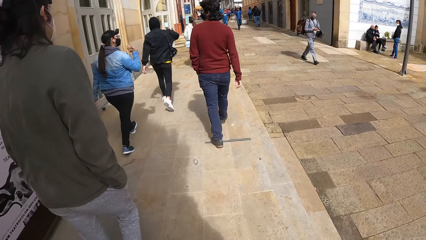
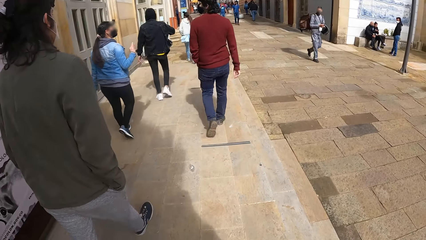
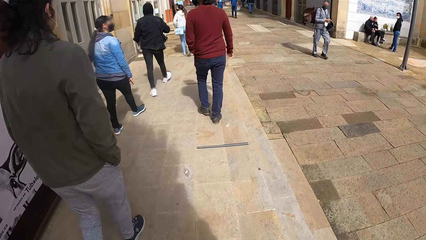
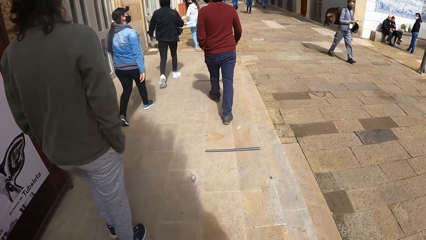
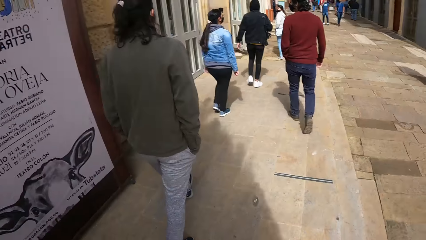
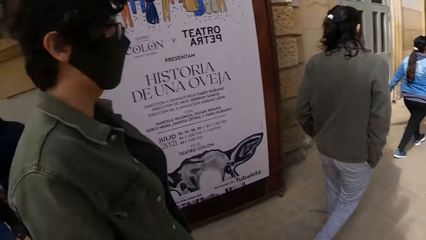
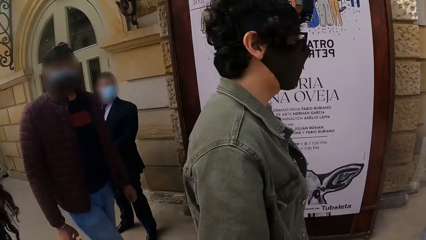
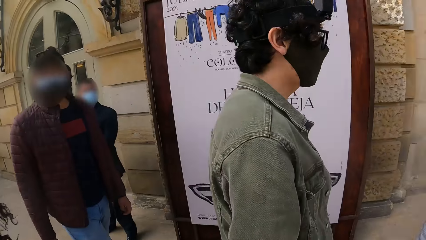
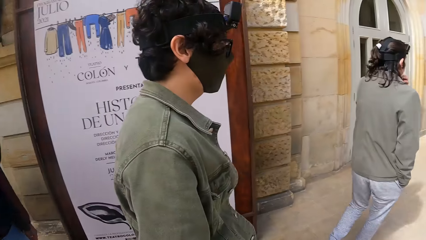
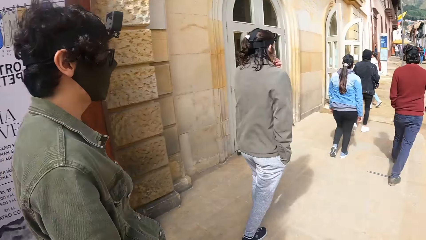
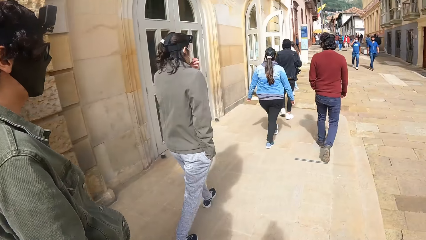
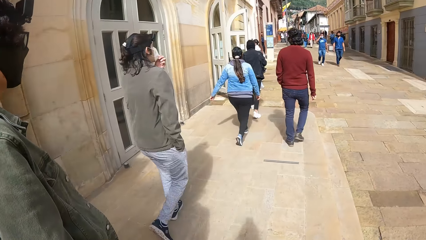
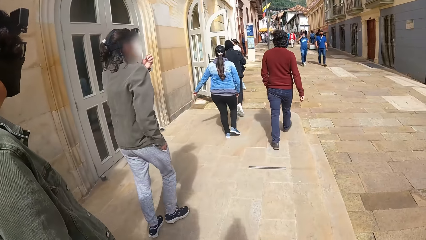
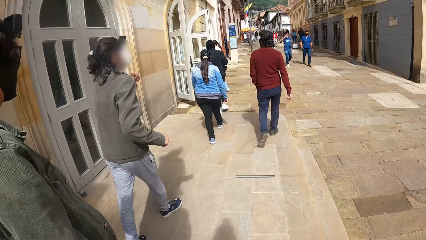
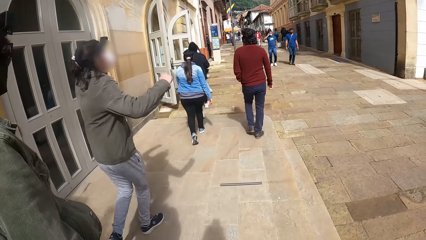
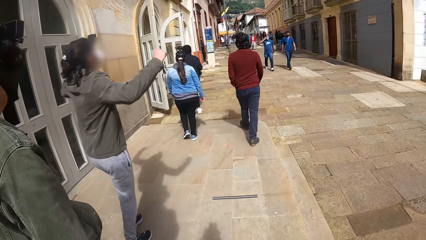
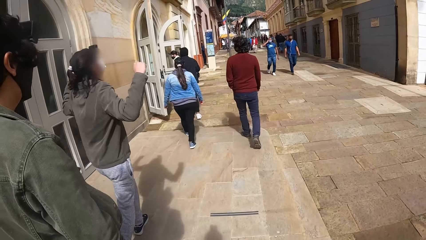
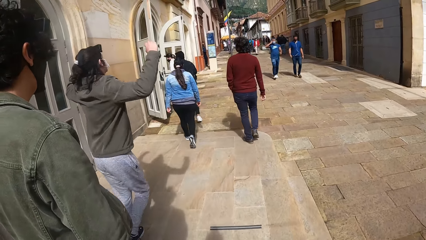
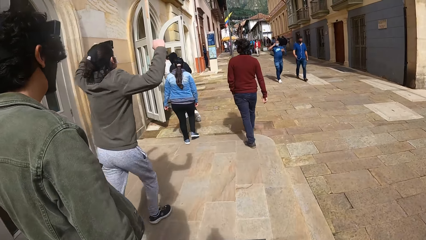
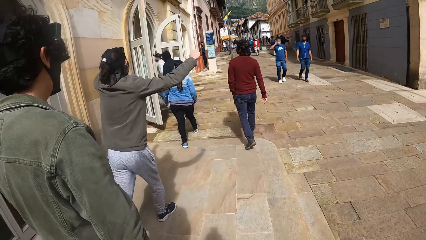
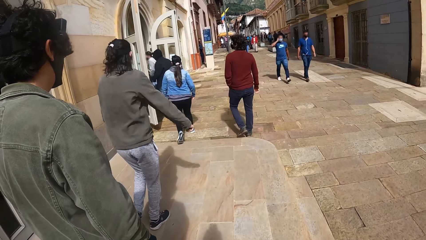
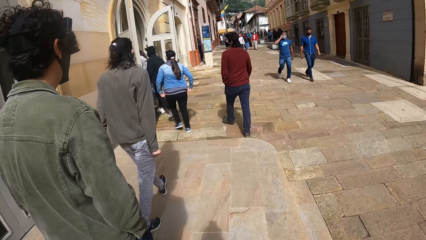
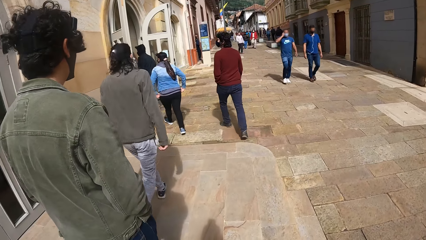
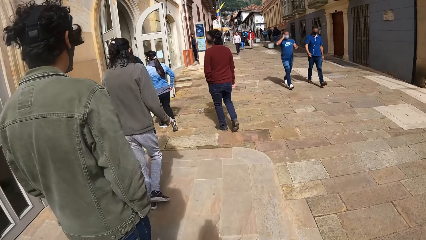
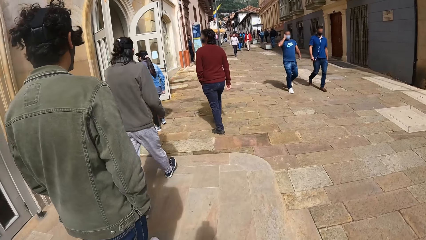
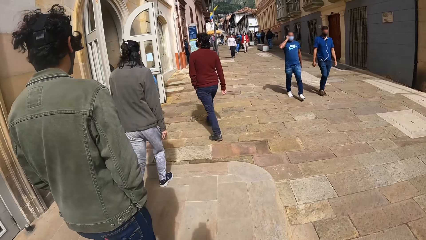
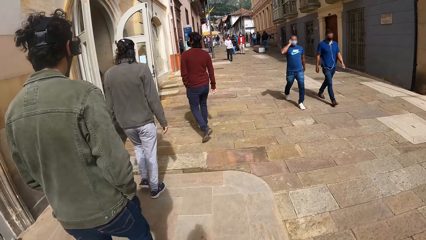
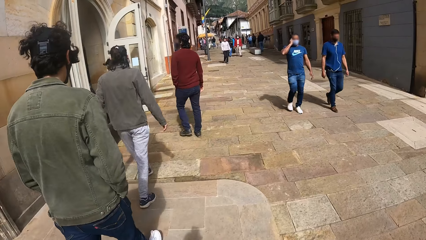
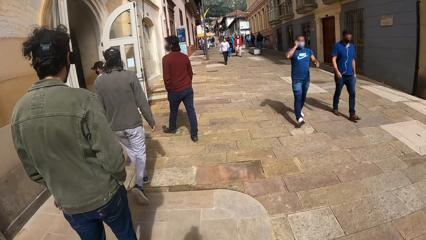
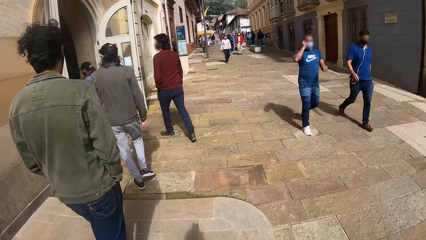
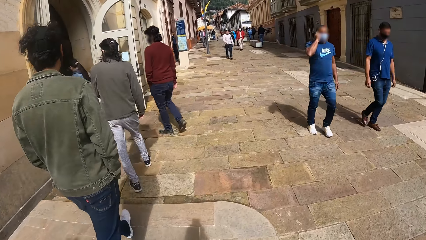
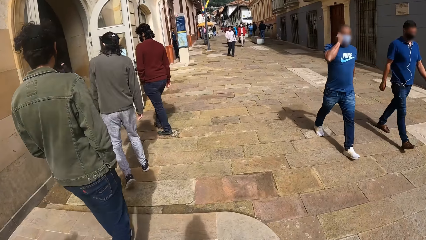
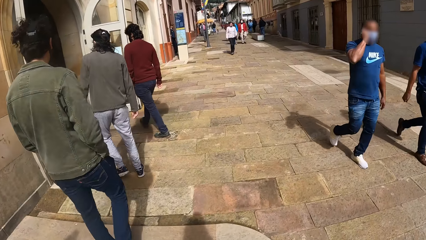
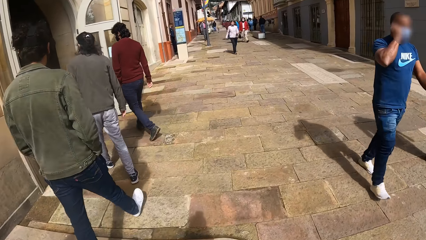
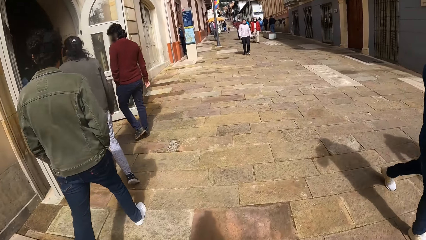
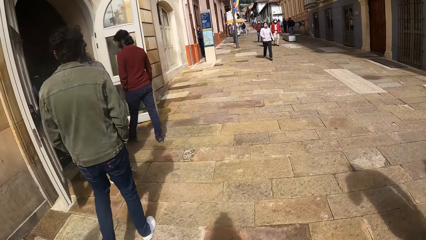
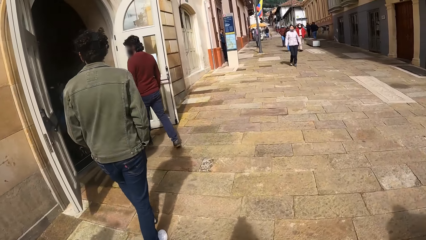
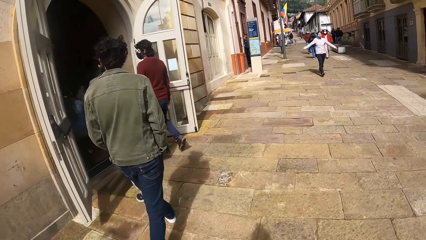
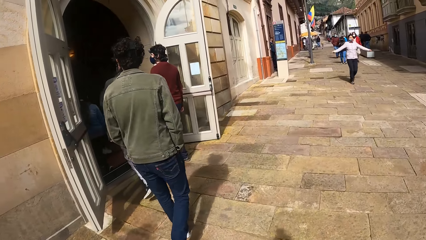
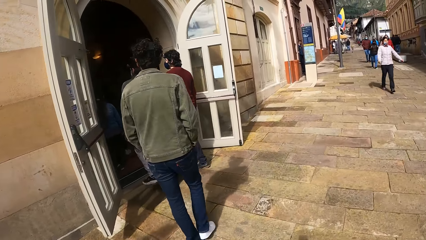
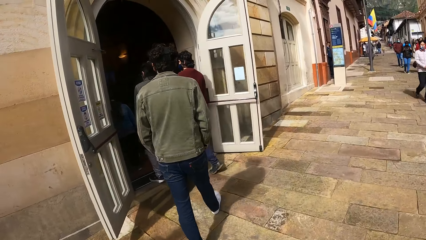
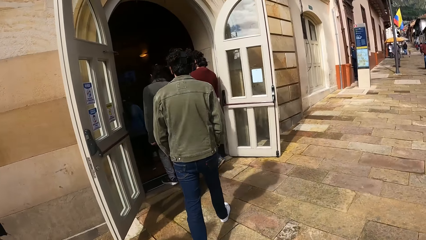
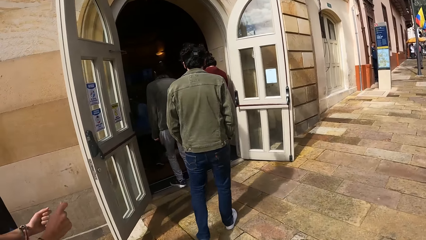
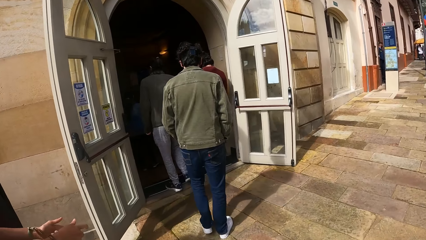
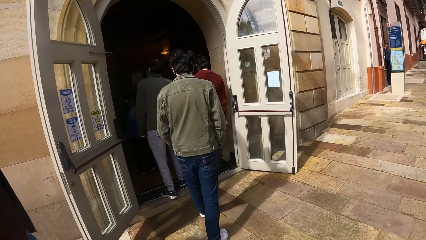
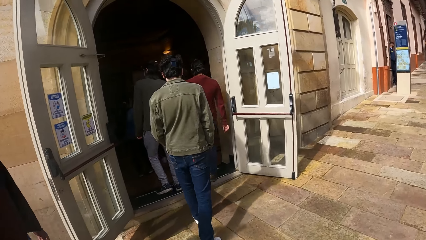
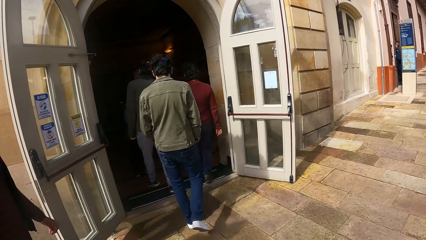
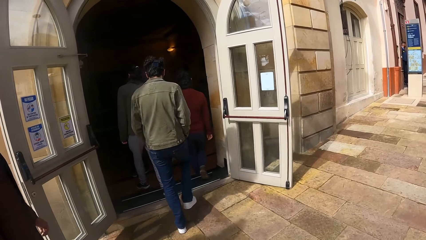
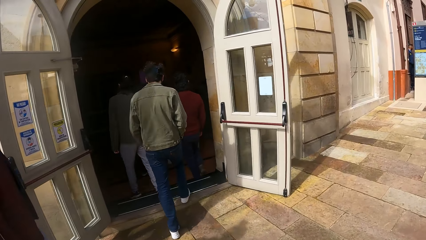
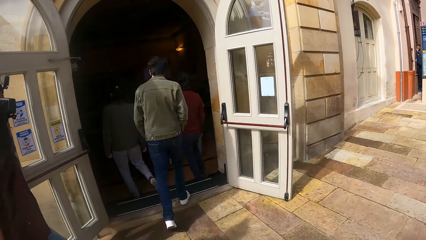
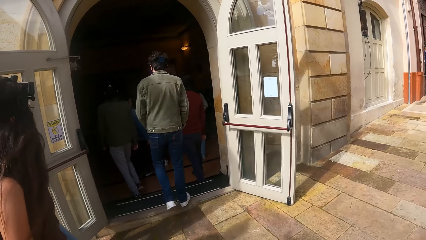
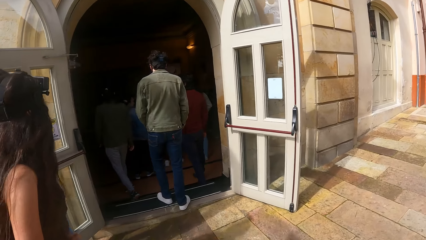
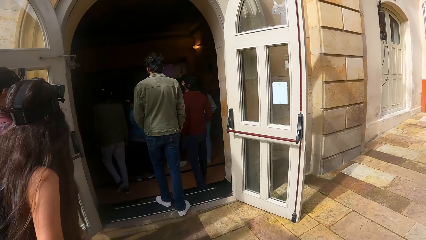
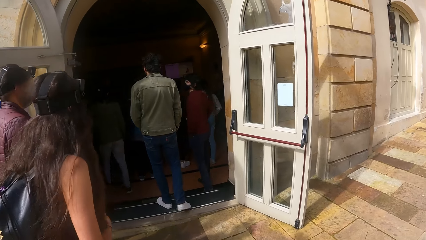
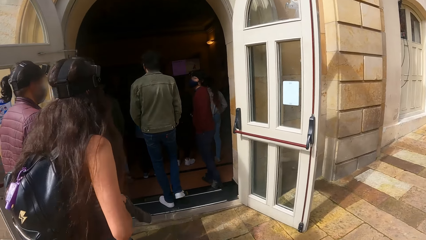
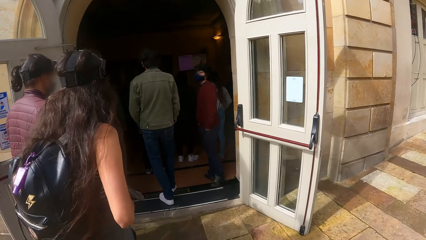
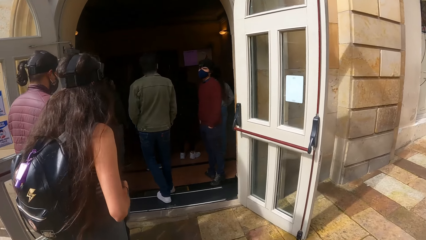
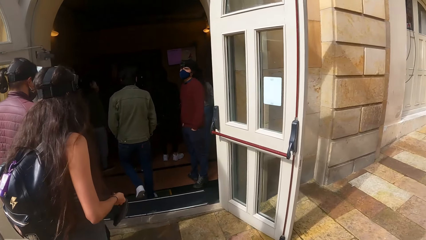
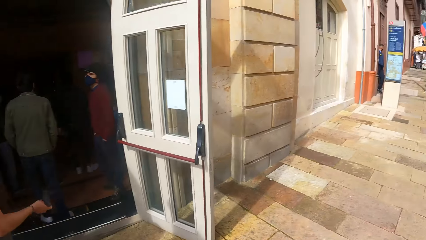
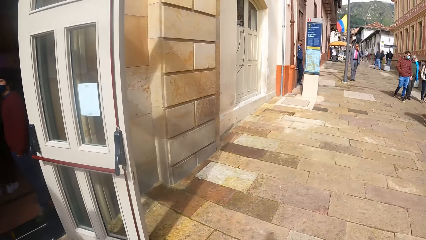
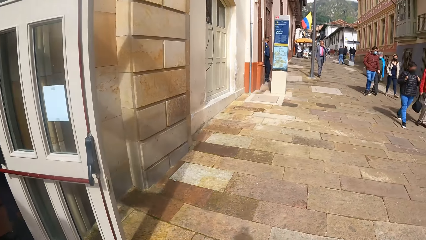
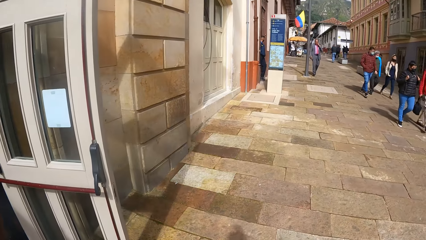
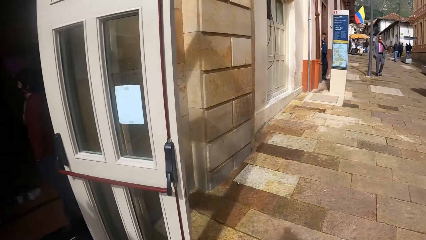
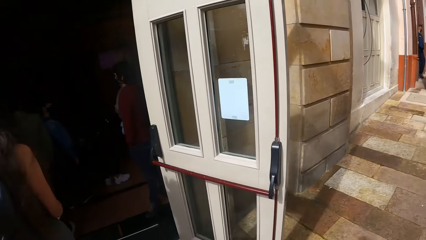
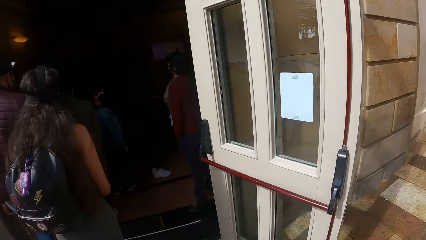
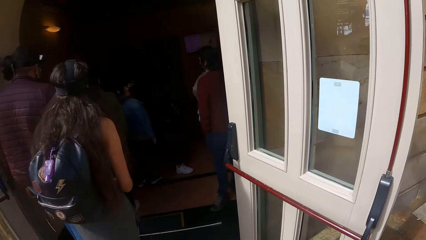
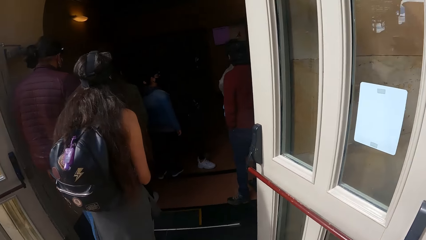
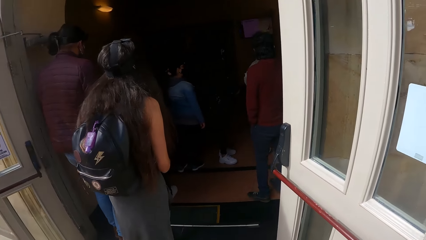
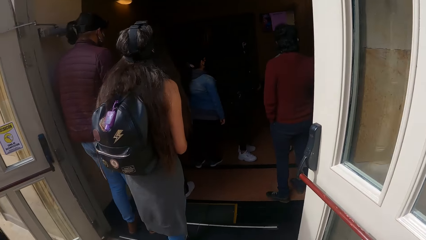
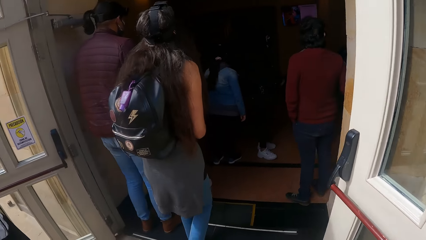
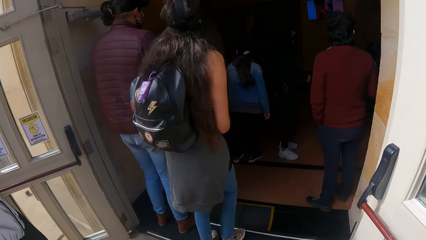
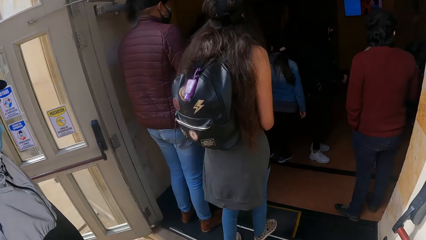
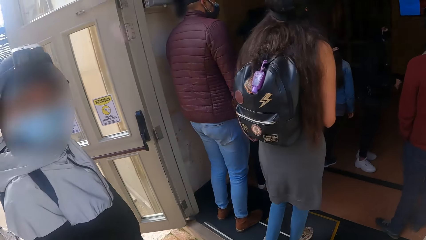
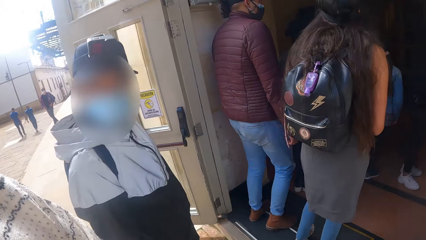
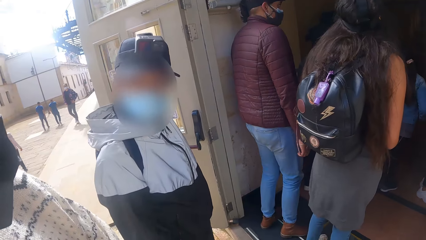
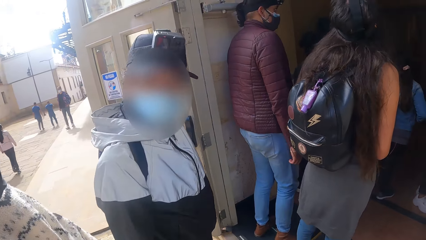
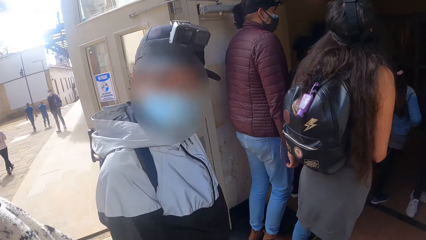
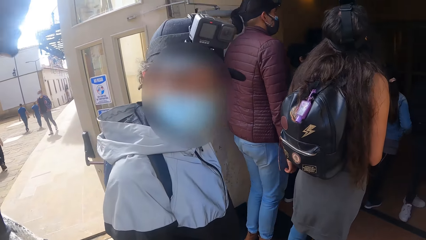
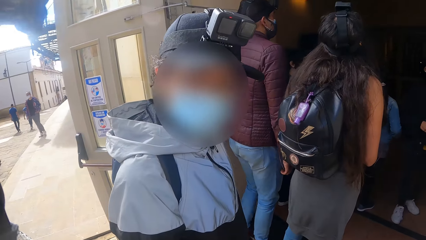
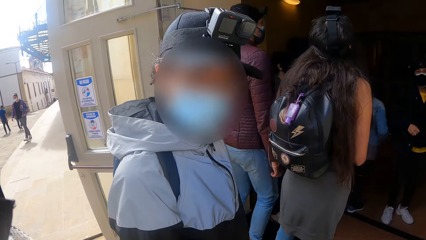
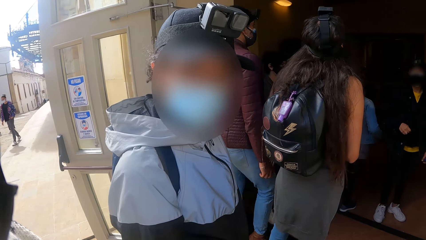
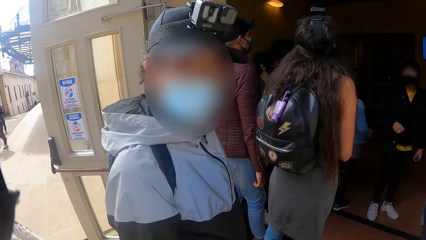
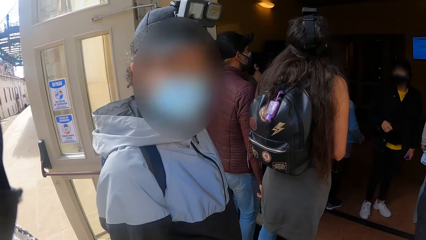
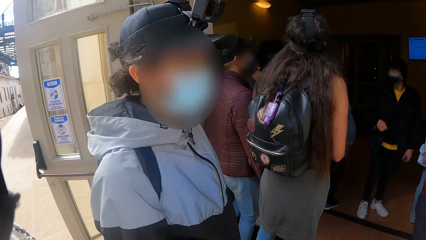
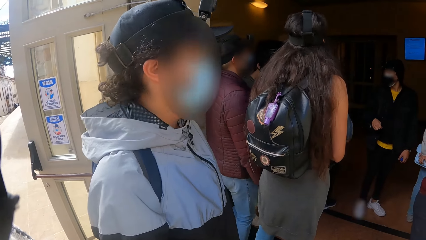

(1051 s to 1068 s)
The camera wearer looks around. They interact with the man.
